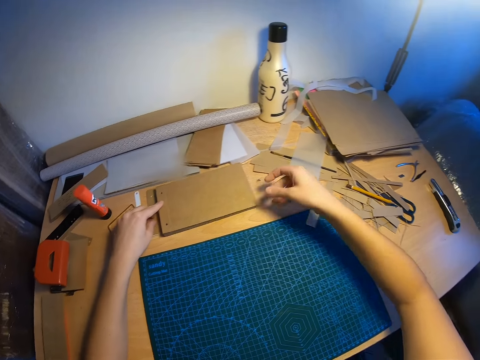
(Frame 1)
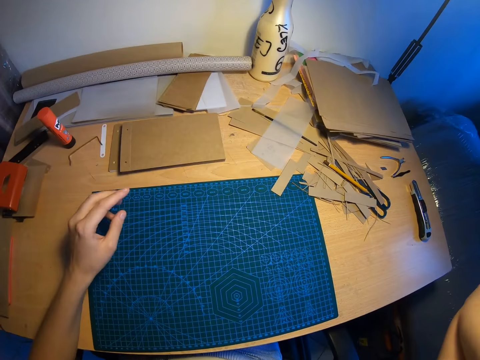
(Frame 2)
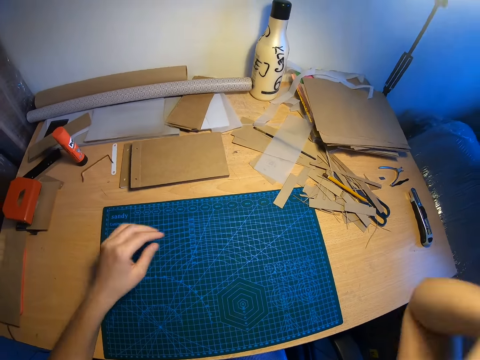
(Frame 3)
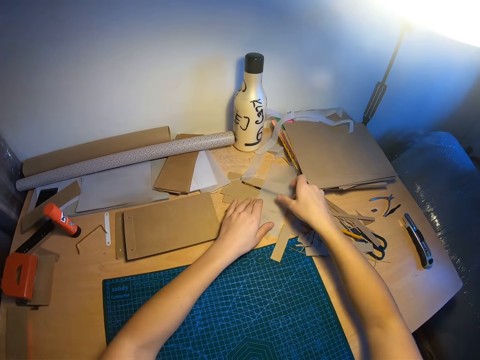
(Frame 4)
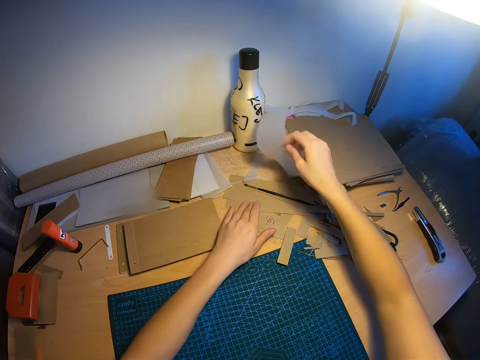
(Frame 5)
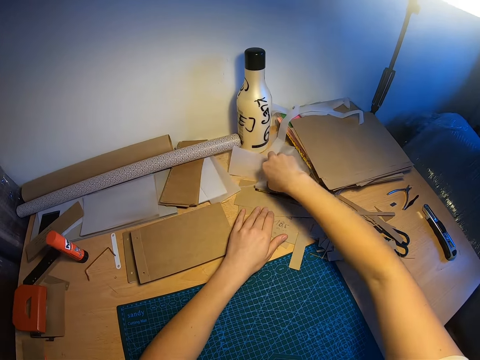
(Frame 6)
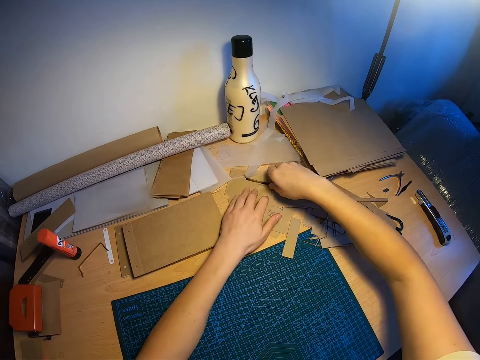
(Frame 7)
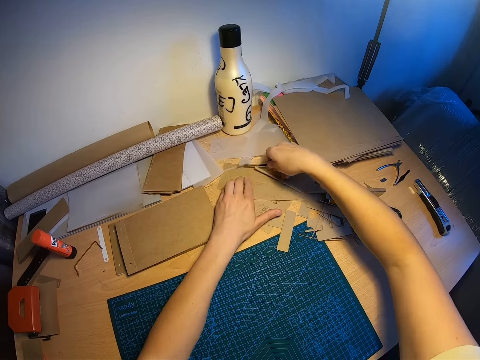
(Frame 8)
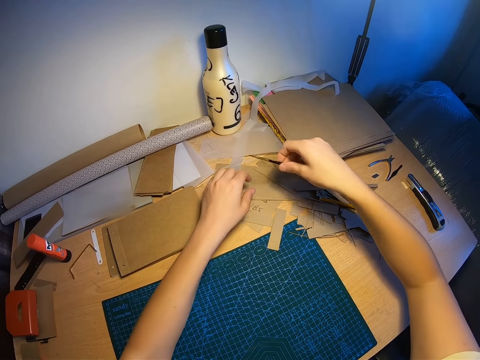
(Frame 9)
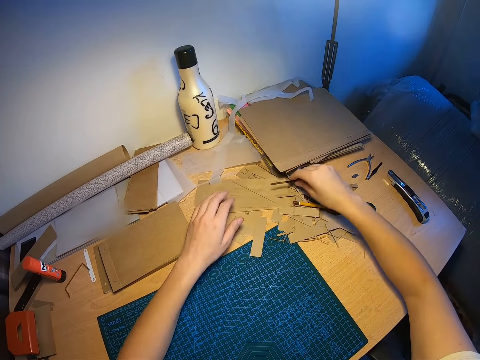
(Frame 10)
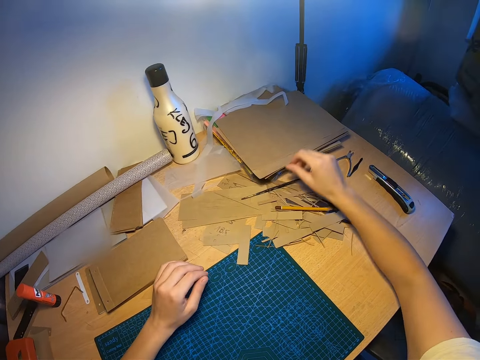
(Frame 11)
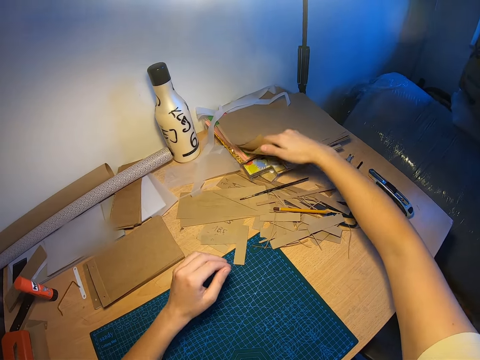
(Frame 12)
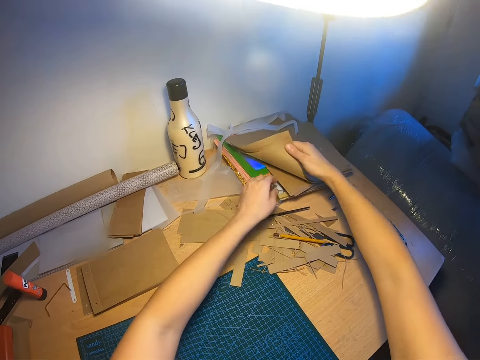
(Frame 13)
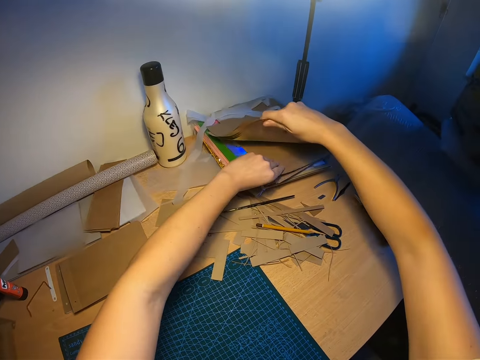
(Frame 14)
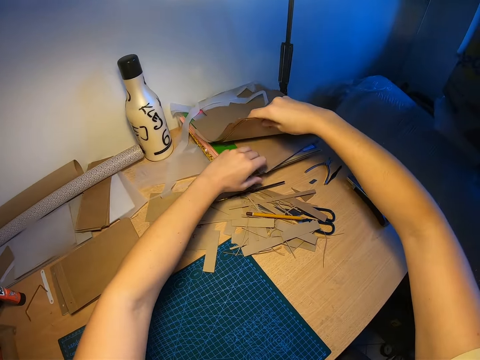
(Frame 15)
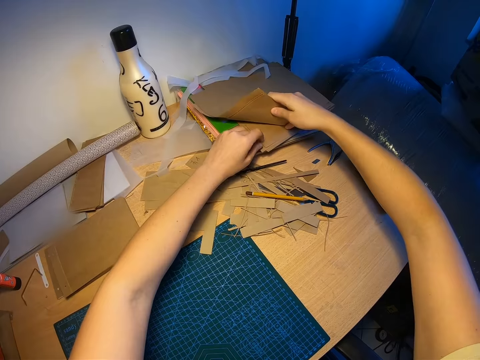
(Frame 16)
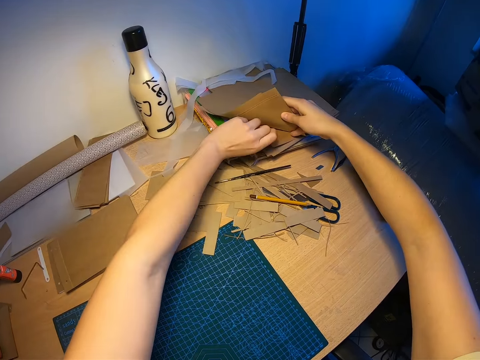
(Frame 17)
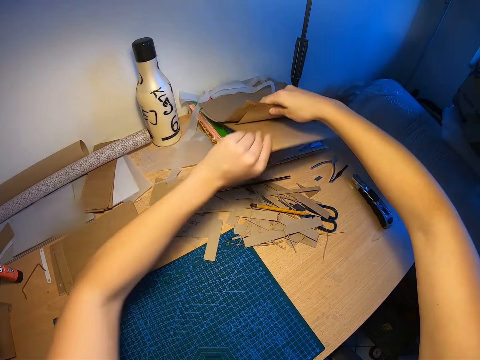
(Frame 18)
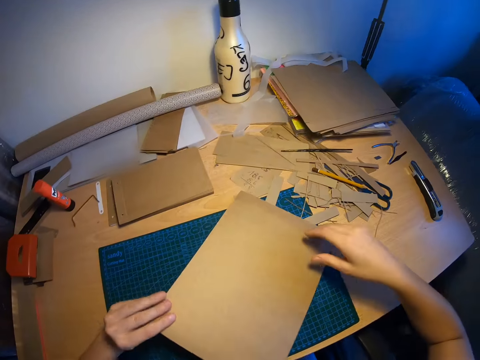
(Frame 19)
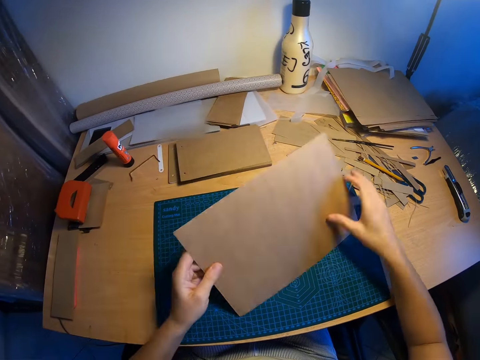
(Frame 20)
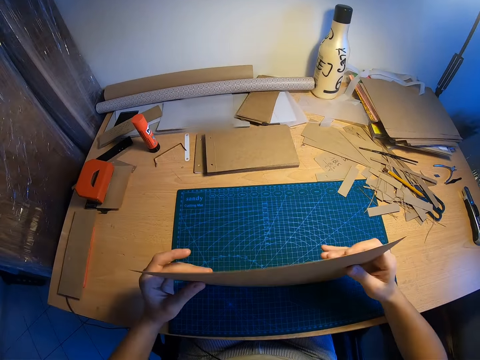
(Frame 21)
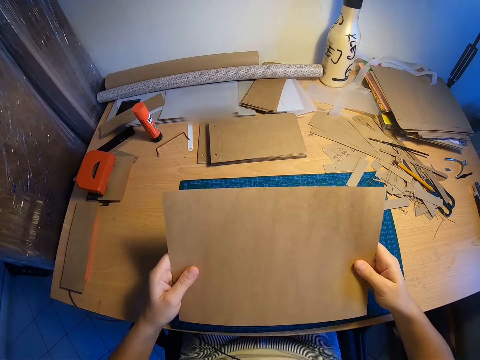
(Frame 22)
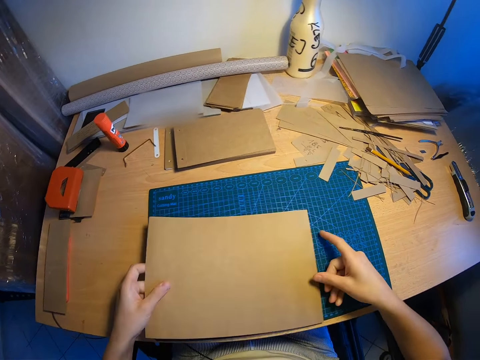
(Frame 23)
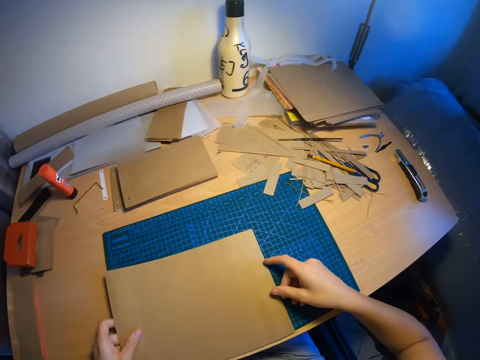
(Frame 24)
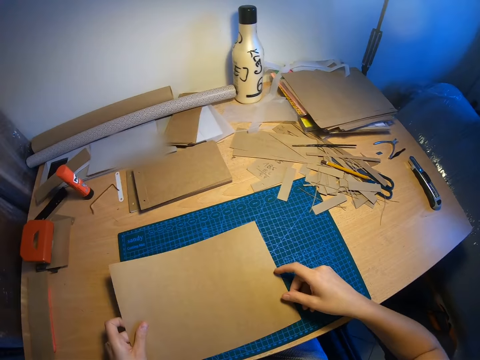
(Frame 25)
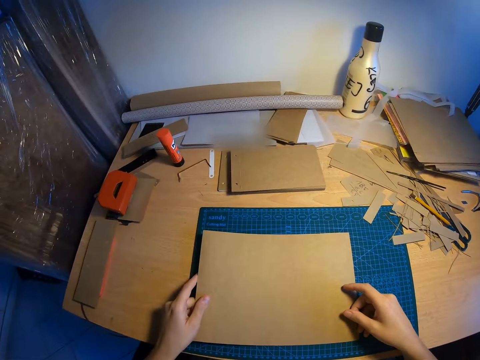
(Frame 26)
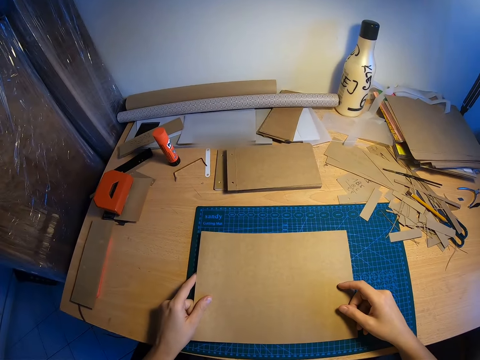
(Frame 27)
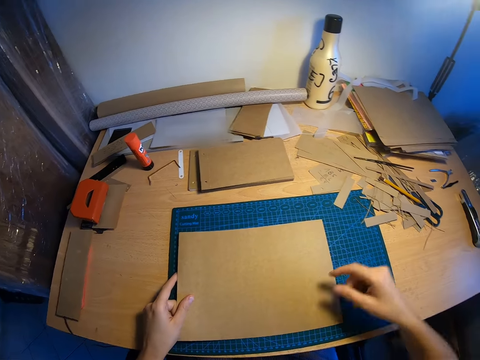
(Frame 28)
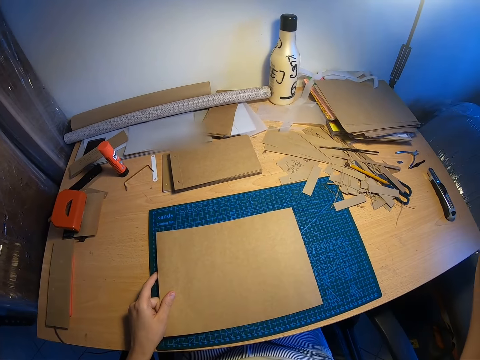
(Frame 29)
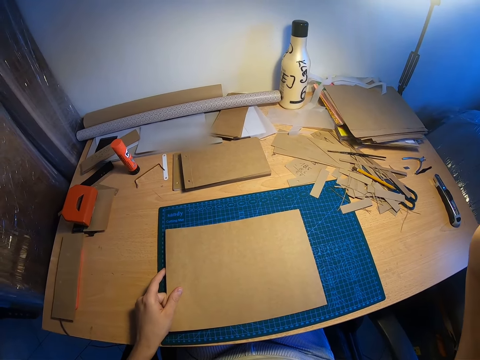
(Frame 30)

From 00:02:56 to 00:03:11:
The camera wearer touches his face. He drops the brown papers on the table with both hands. He moves over the small transparent paper. He searches the table. He picks up a painting brush from the table. He drops the painting brush on the table. He lifts up some brown papers on the table with his right hand. He pulls out a brown paper from the table with his left hand. He holds the brown paper with both hands. He puts the paper down. He touches his camera with his right hand.
